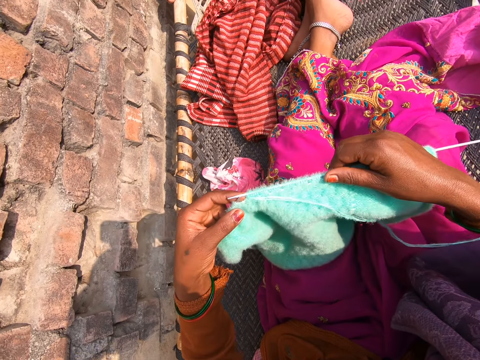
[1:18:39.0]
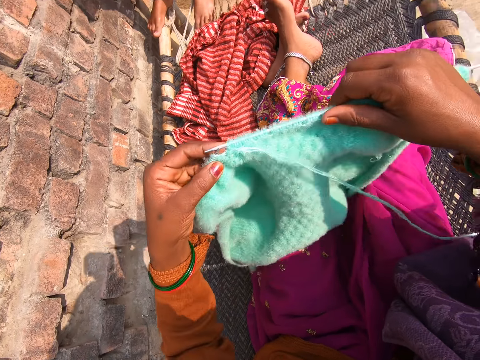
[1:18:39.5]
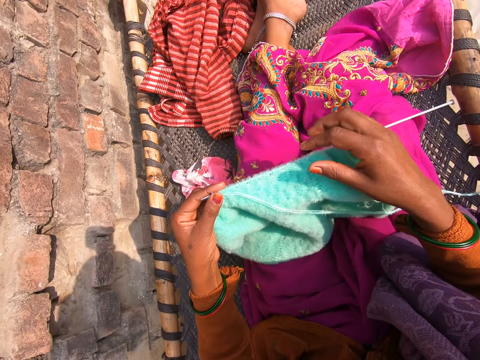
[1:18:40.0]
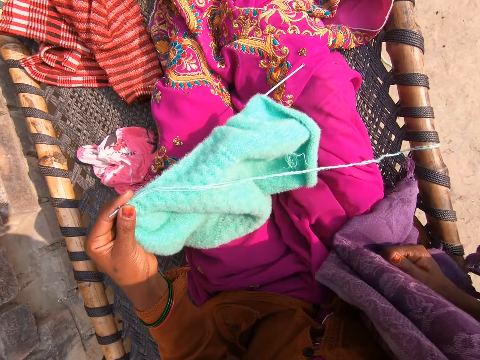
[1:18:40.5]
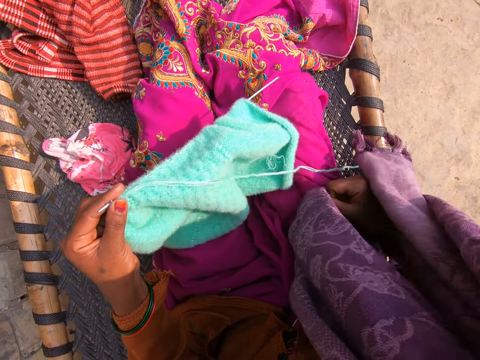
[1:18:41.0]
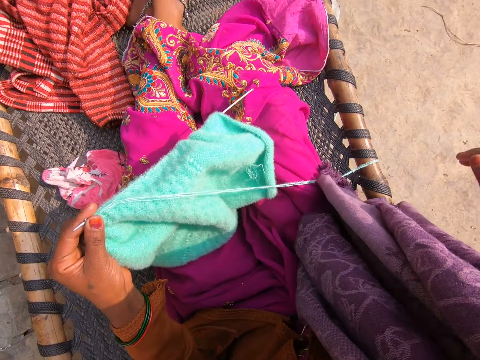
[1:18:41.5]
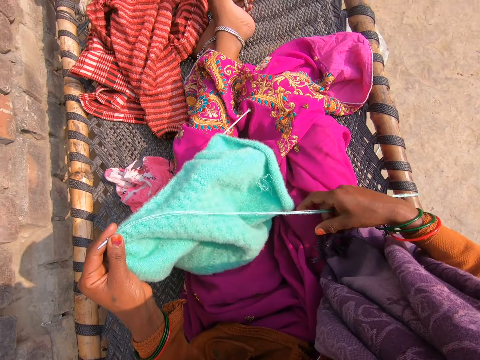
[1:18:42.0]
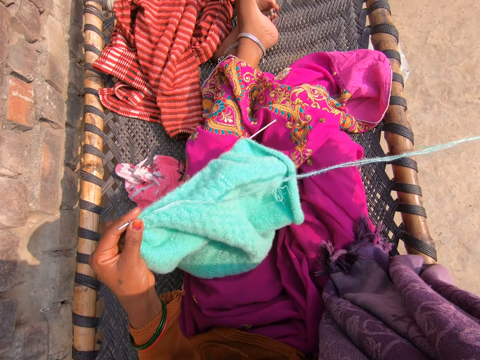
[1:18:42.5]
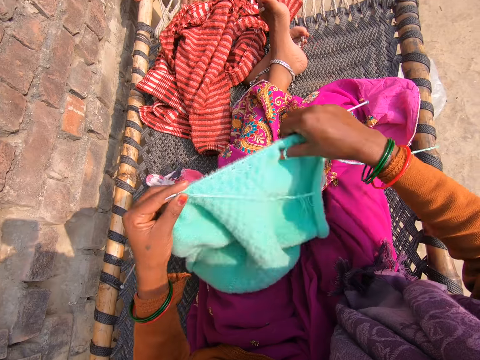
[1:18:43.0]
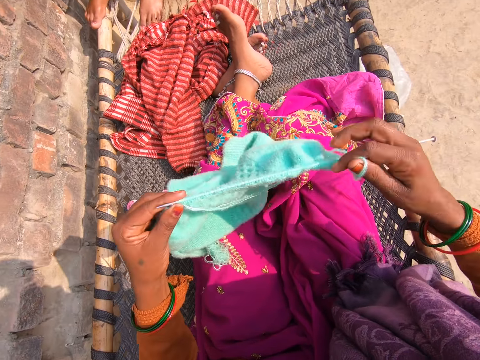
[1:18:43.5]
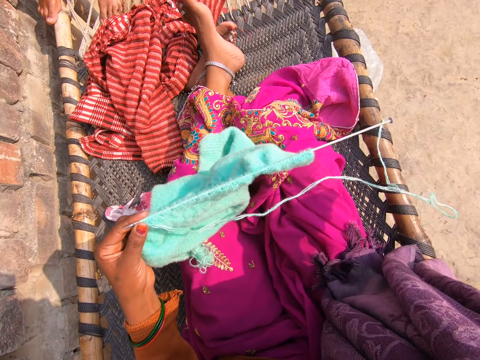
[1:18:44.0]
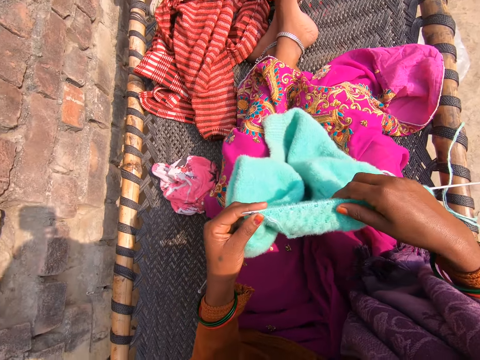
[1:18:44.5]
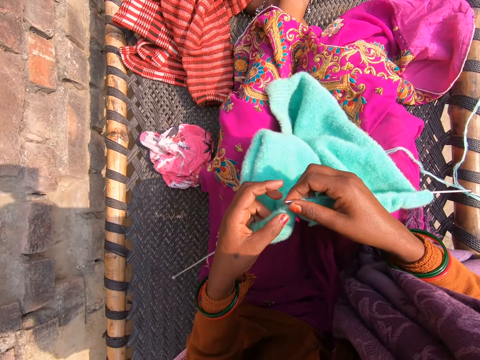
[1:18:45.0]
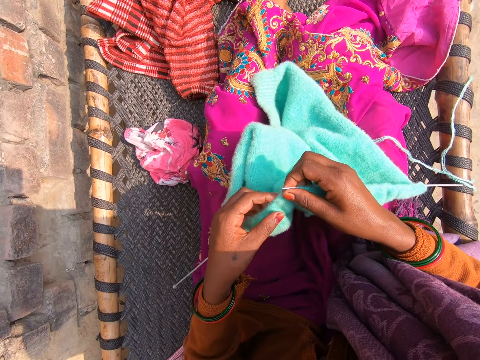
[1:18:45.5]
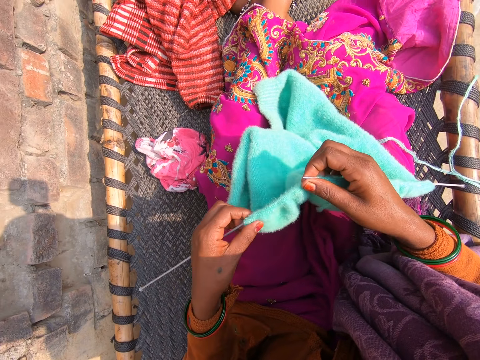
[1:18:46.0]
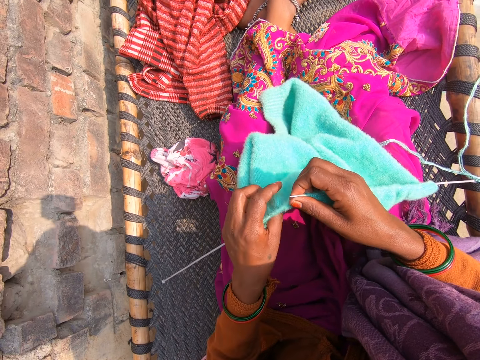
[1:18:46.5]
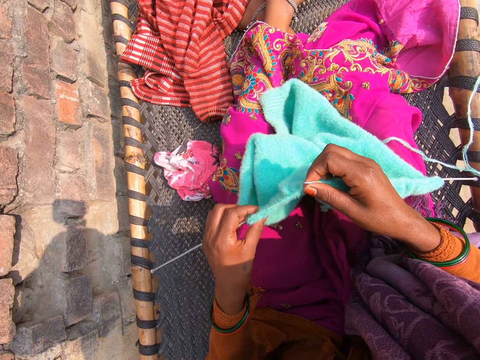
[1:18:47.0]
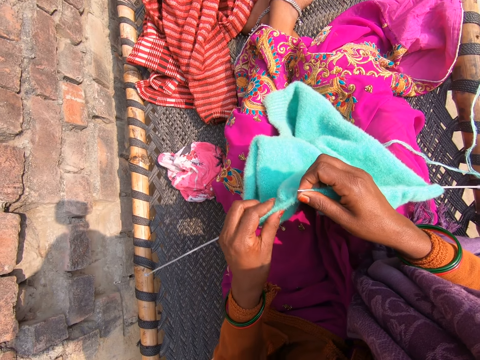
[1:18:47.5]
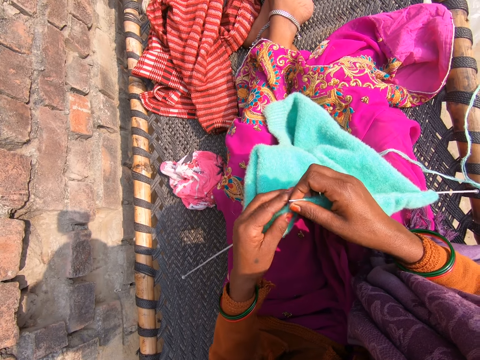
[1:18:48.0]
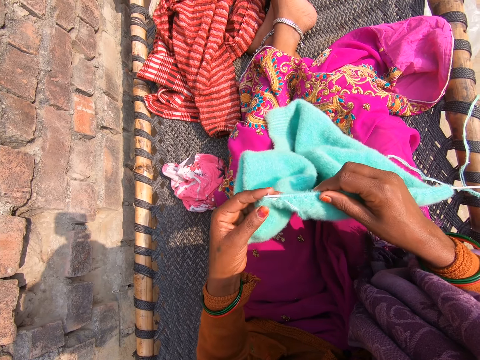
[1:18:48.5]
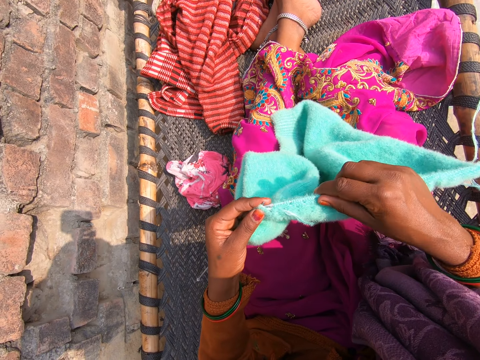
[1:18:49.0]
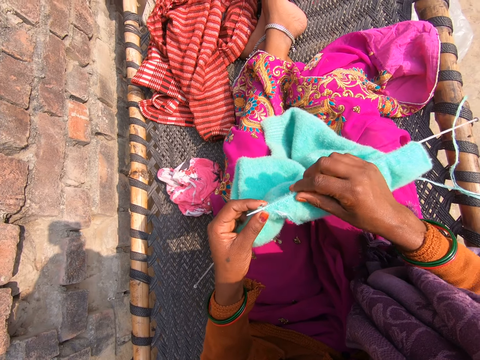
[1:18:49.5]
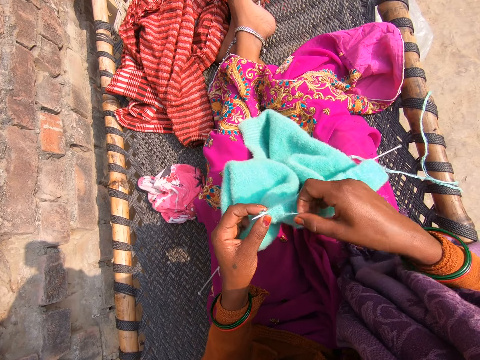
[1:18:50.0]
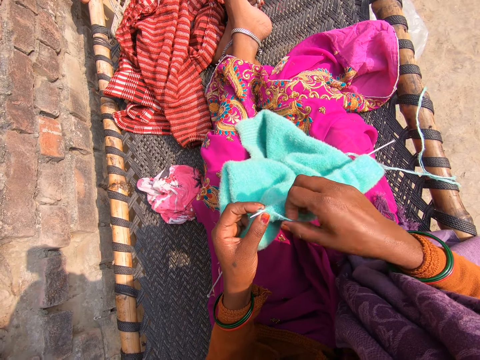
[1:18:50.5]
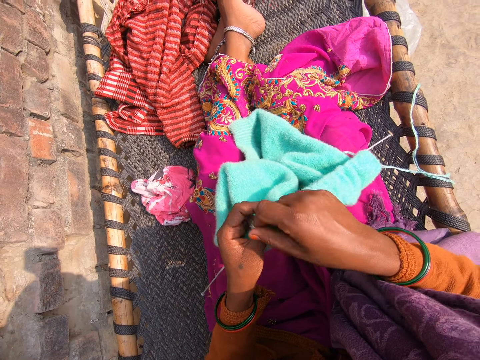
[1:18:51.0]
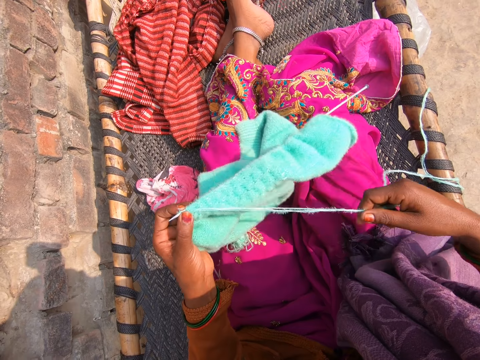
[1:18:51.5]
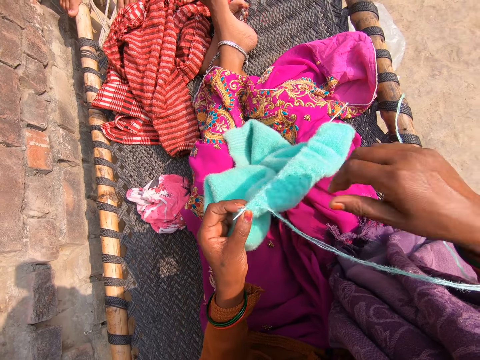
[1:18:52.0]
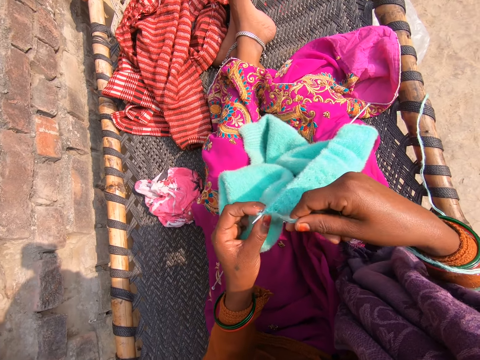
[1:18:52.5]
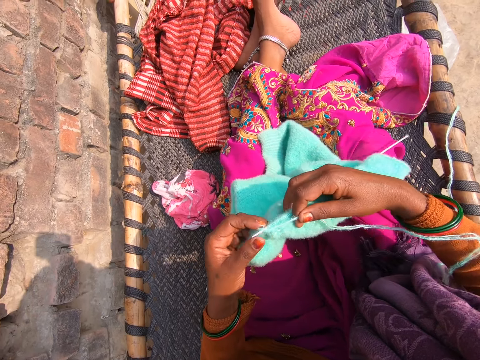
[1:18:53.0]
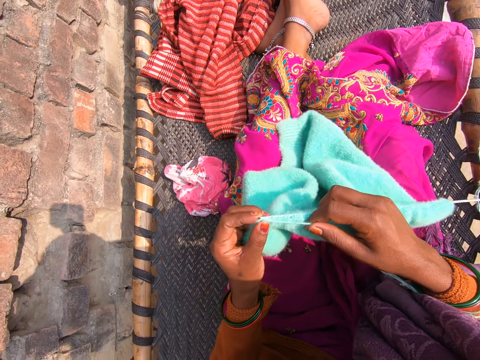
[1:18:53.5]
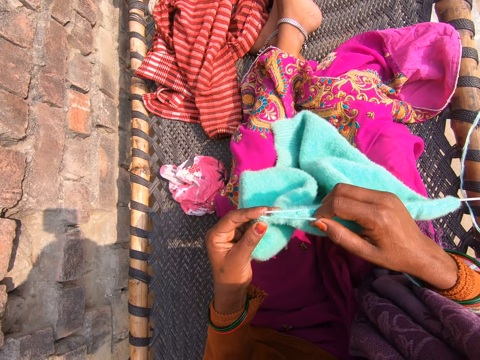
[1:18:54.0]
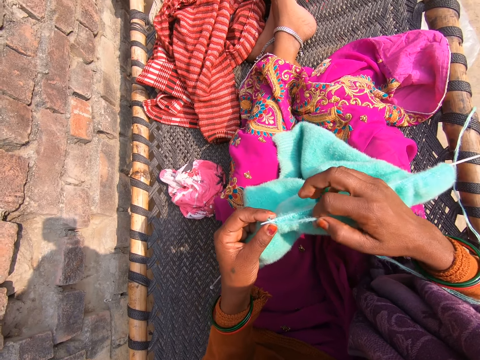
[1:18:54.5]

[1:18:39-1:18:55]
The camera wearer adjusts her cloth. She touches her cloth. She adjusts the wool with her right hand. She knits the fabric with the wool and knitting pins.

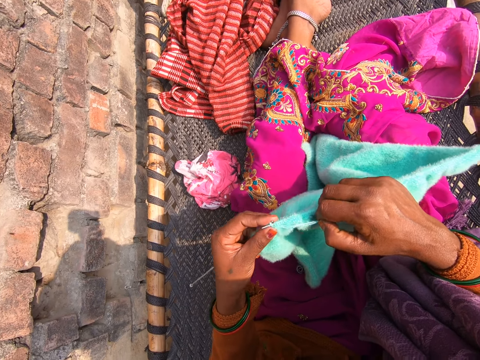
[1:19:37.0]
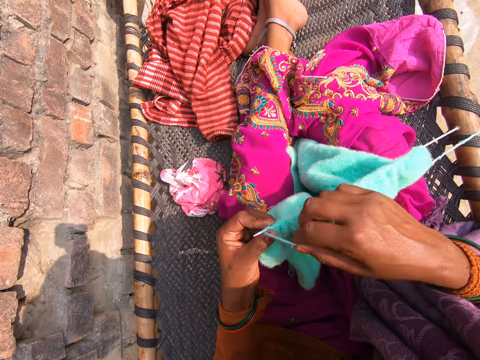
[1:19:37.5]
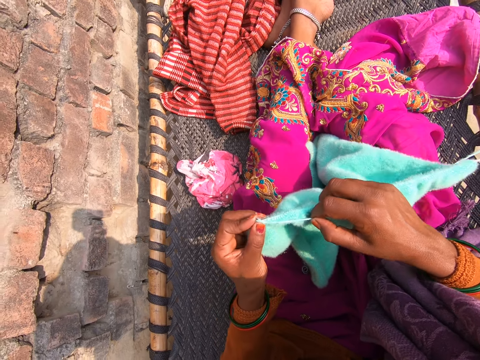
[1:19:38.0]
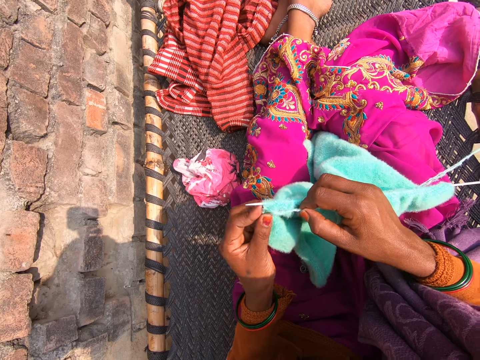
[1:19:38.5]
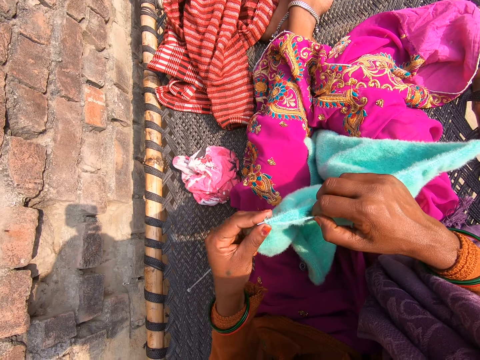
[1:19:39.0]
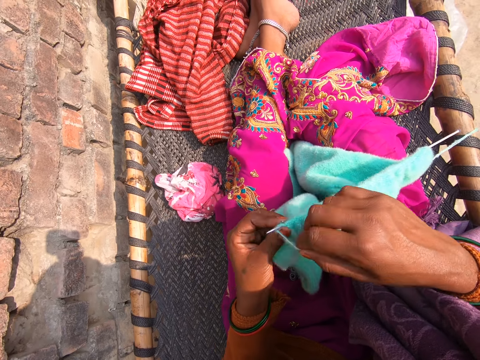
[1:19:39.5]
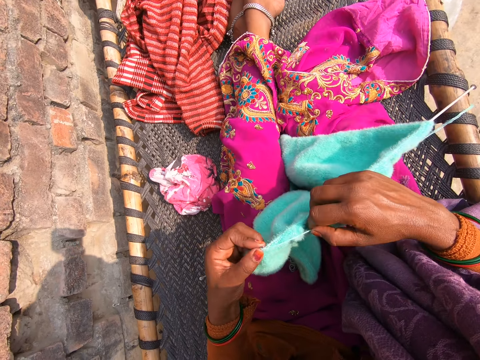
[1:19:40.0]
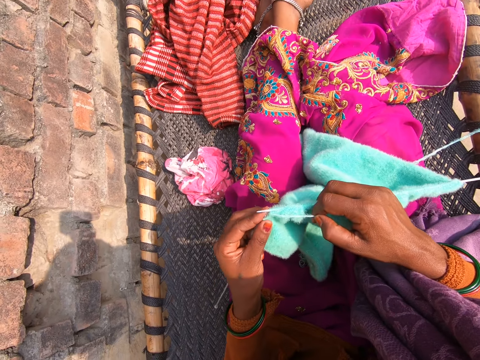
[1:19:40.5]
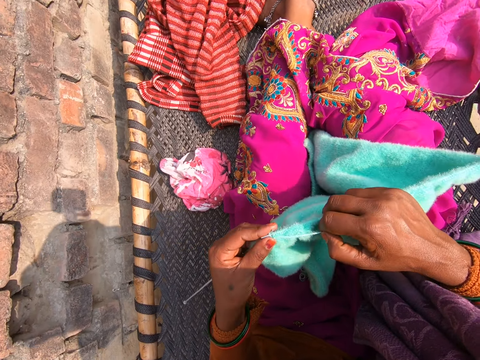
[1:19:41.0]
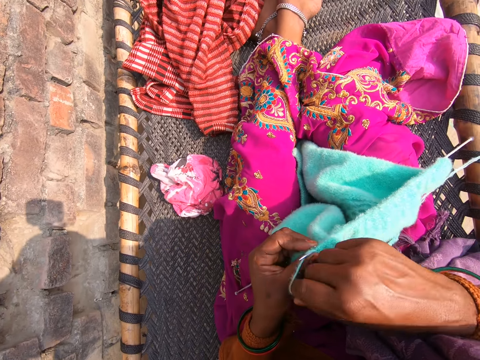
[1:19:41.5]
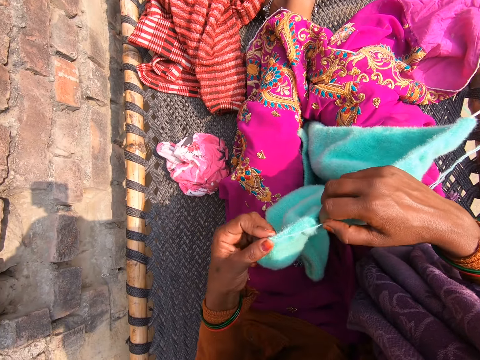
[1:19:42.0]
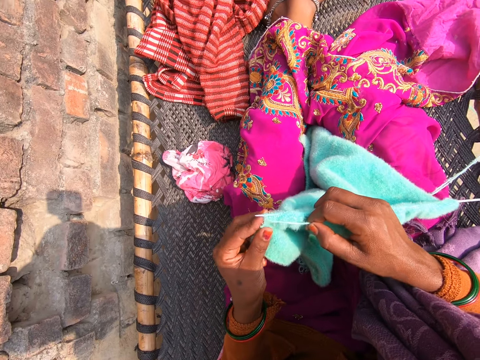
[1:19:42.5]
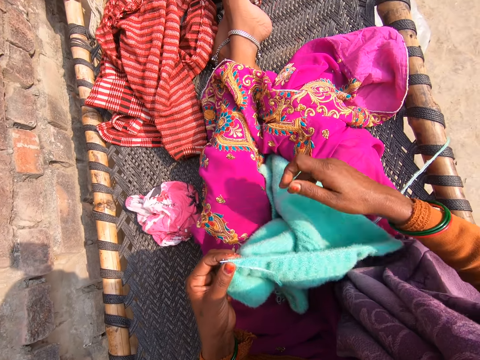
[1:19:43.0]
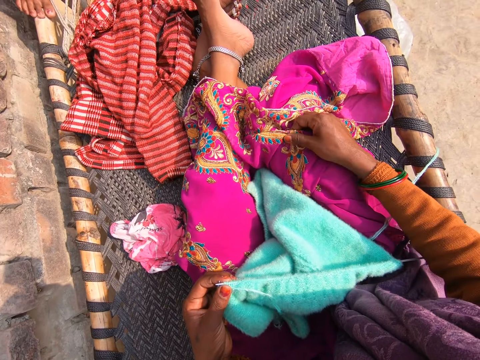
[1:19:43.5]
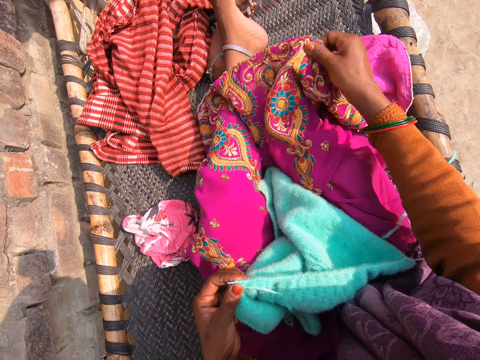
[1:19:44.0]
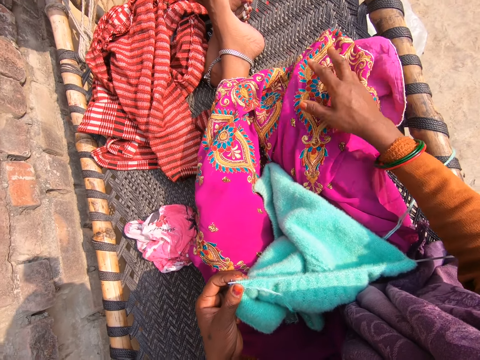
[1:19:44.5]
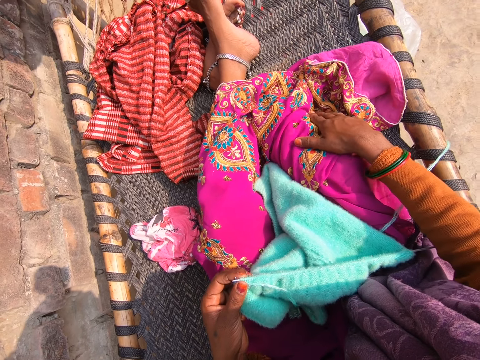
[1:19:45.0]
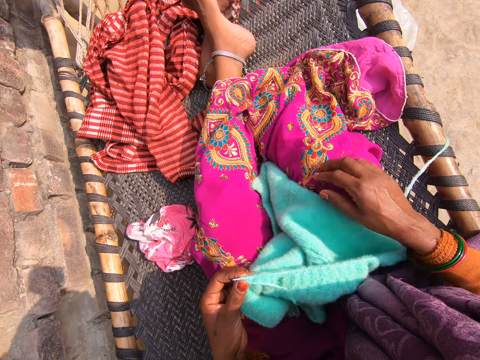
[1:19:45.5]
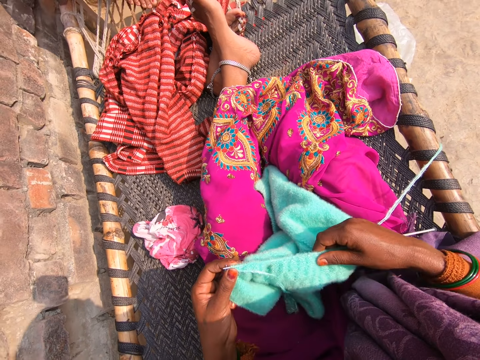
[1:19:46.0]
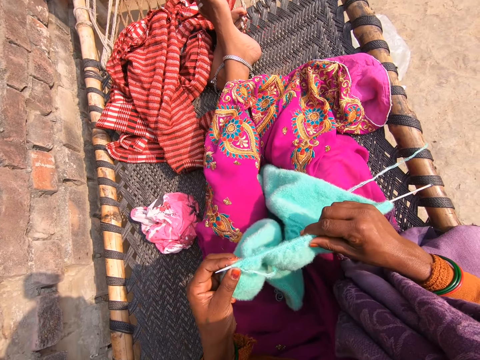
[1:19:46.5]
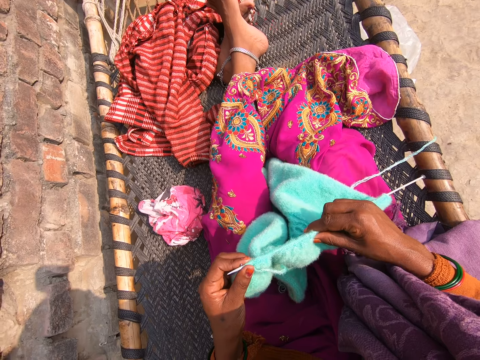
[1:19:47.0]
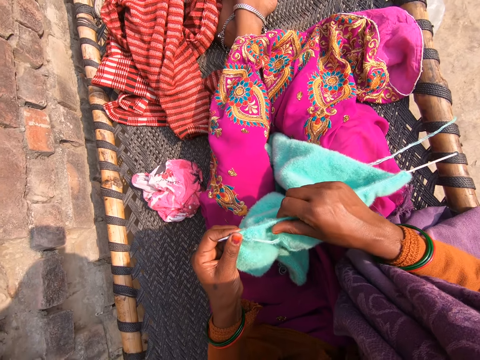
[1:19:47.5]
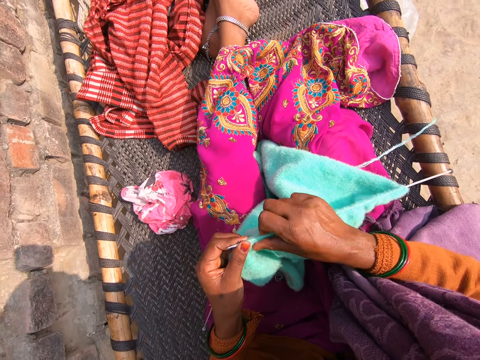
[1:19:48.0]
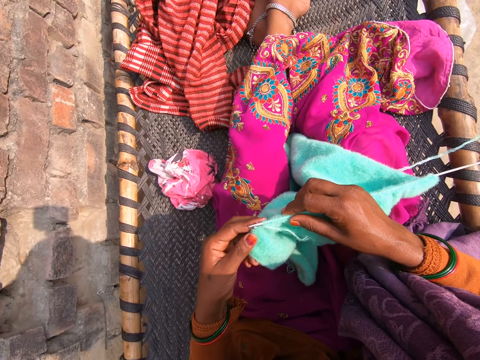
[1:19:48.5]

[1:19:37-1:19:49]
The camera wearer knits a piece of cloth. She touches her cloth.
